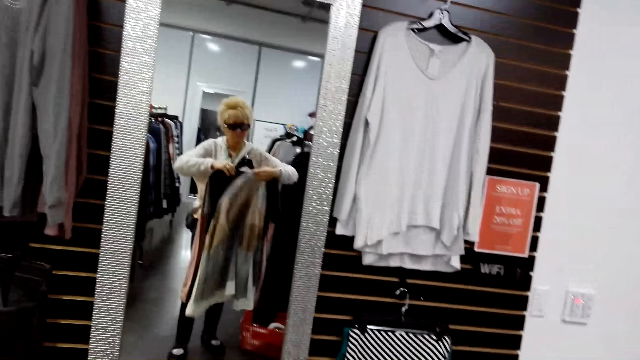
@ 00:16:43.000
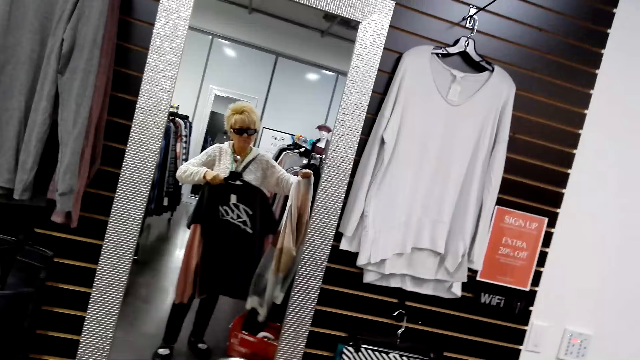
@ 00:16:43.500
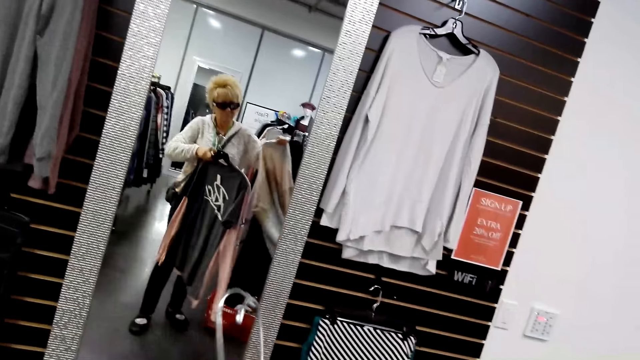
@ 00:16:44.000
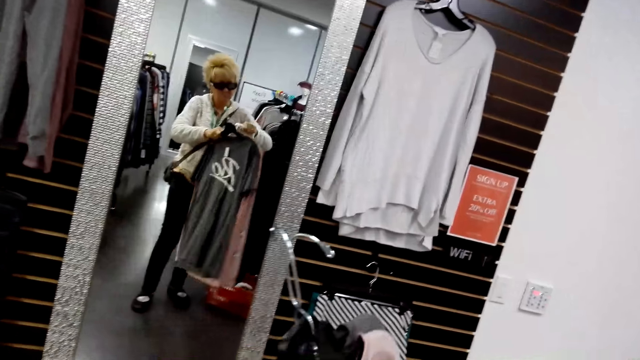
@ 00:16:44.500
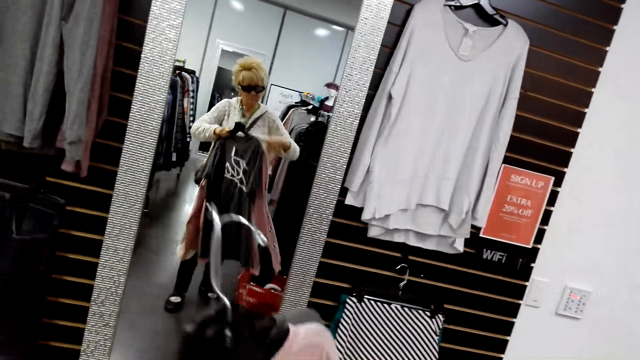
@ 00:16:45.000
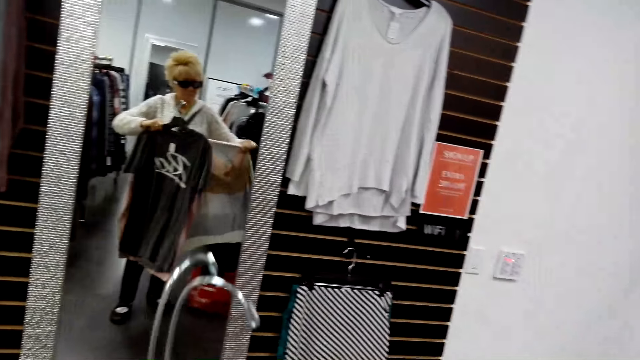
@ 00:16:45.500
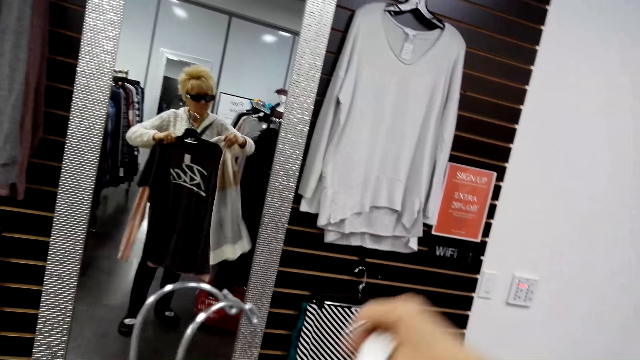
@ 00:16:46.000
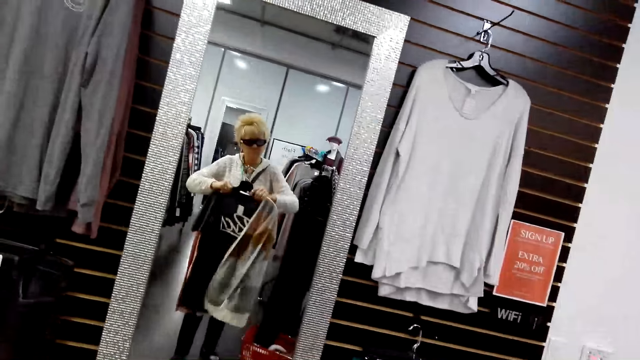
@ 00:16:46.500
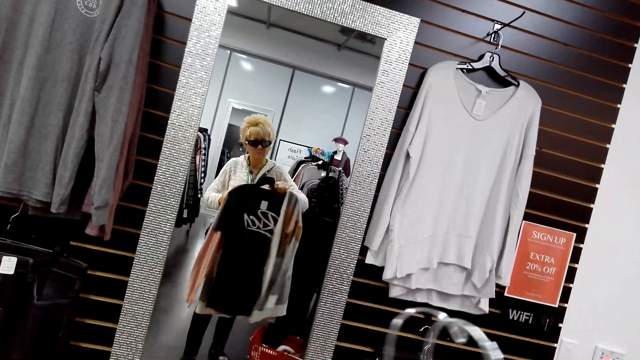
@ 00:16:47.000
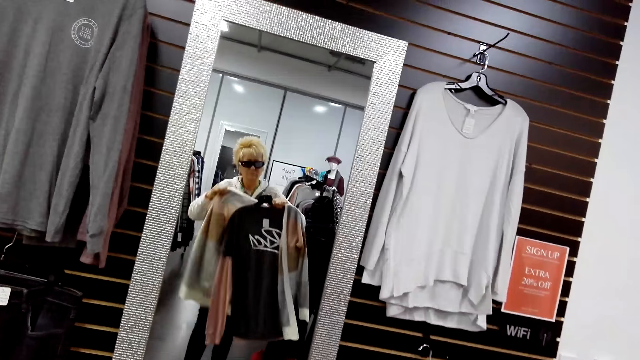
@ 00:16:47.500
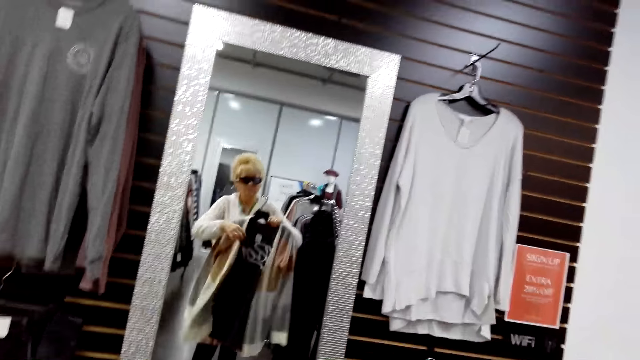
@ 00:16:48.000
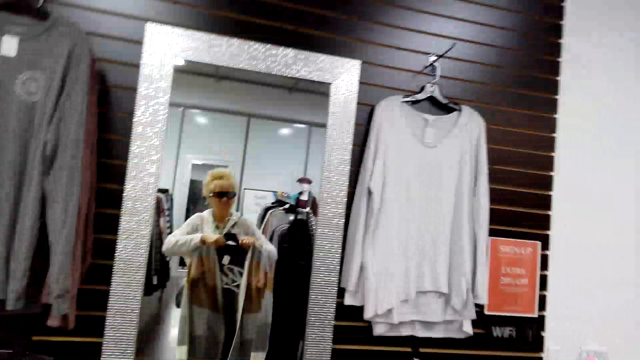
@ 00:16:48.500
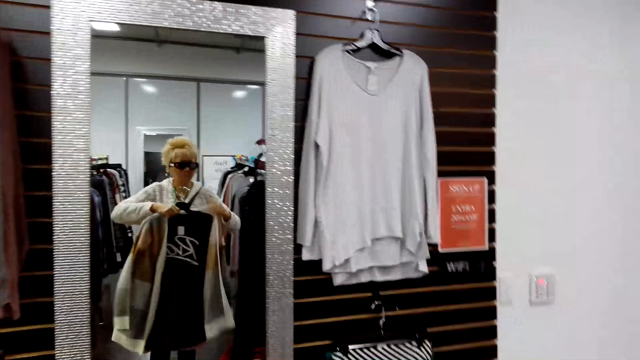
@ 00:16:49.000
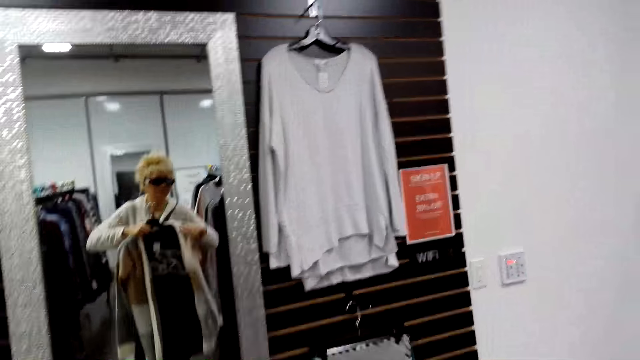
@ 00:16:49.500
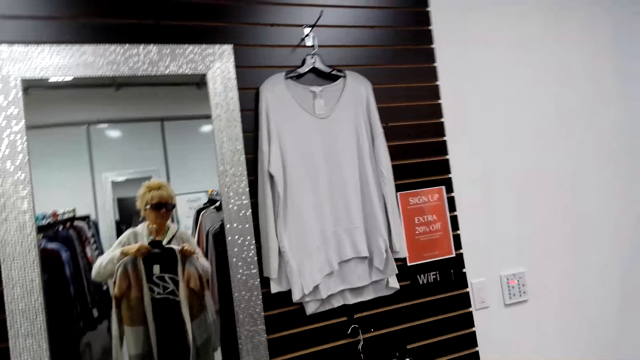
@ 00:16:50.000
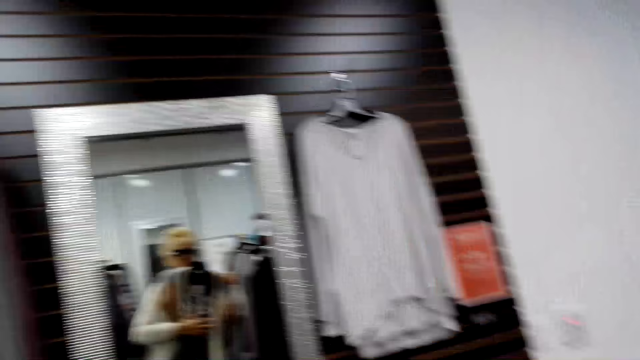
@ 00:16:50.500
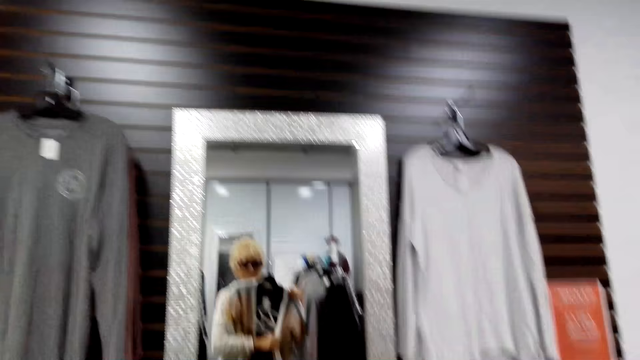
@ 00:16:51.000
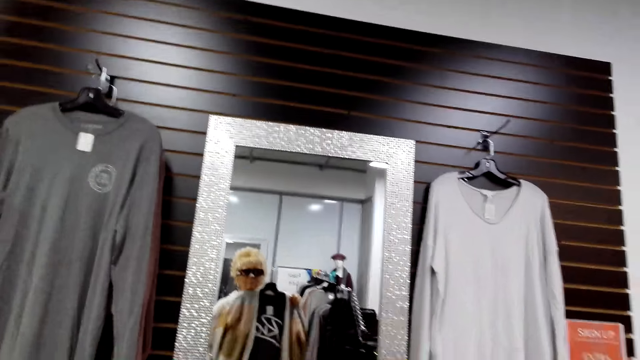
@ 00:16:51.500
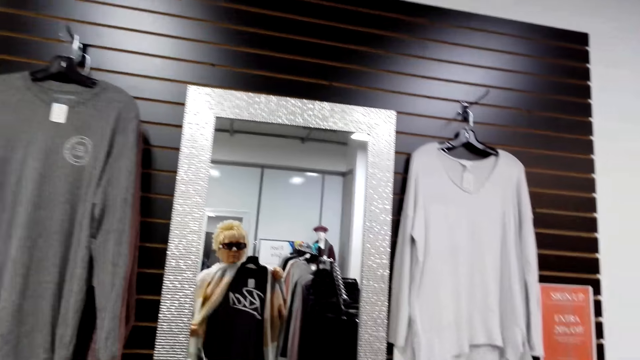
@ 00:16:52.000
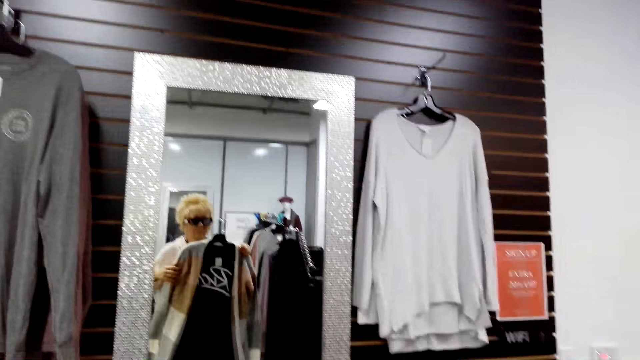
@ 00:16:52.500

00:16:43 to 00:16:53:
The camera wearer puts the sweater on the hanger.

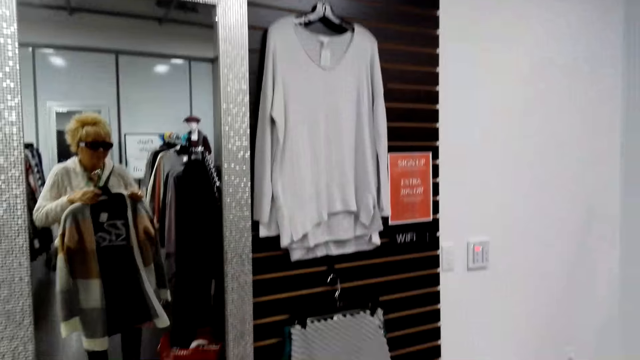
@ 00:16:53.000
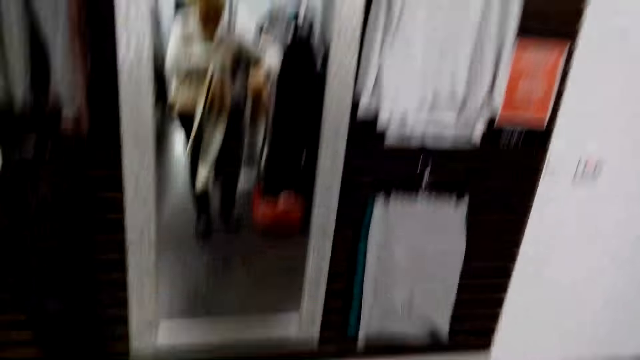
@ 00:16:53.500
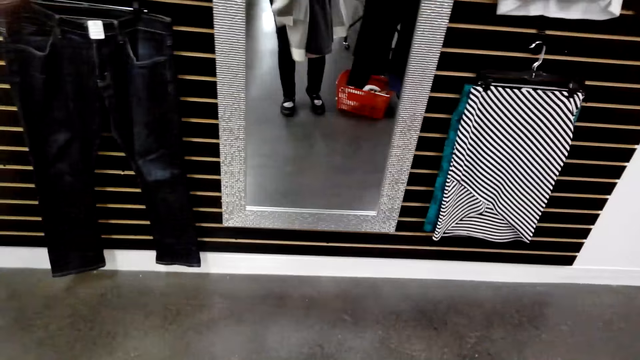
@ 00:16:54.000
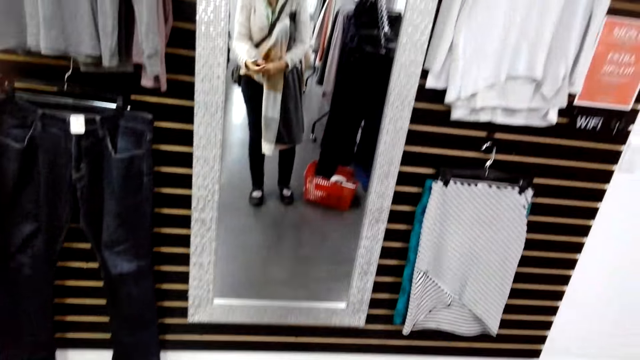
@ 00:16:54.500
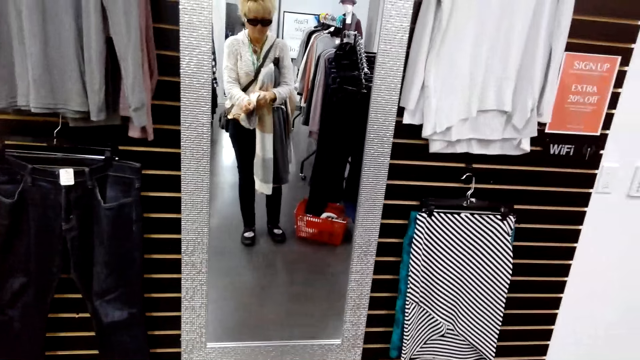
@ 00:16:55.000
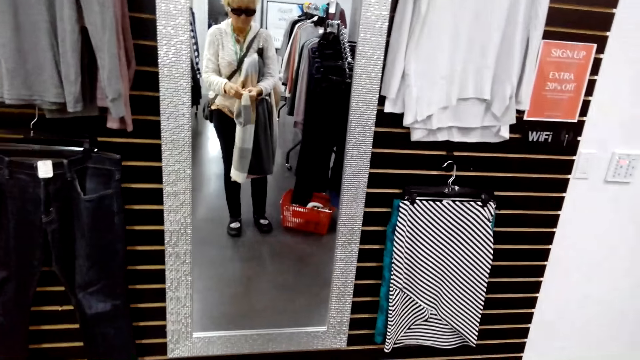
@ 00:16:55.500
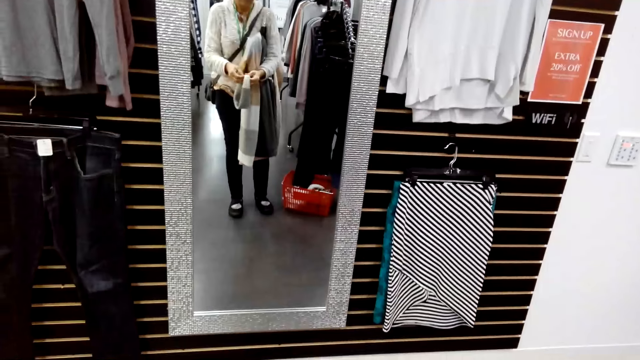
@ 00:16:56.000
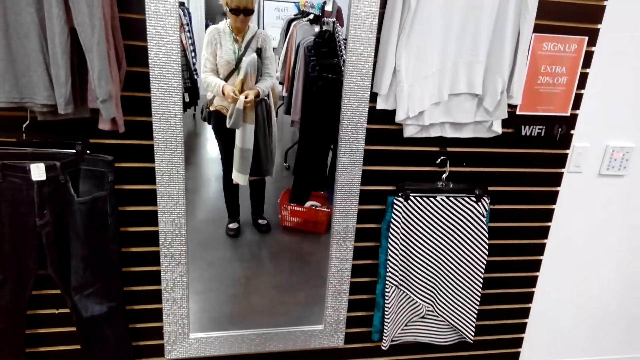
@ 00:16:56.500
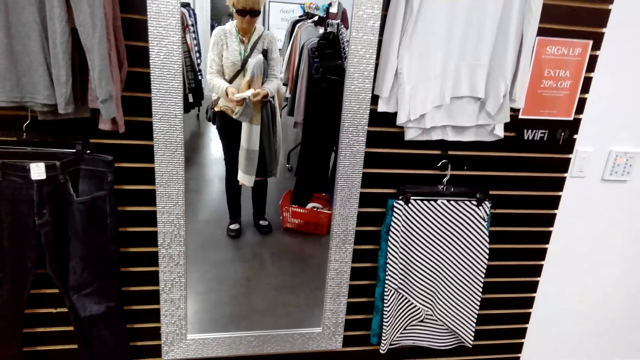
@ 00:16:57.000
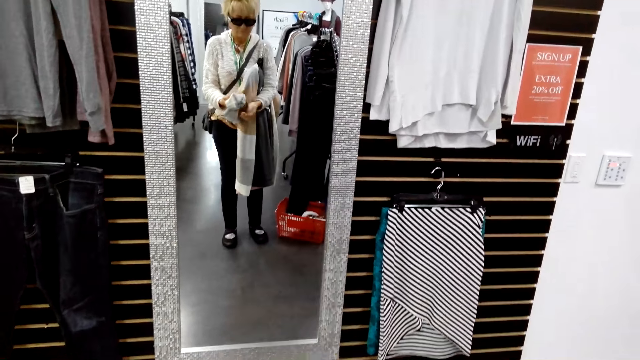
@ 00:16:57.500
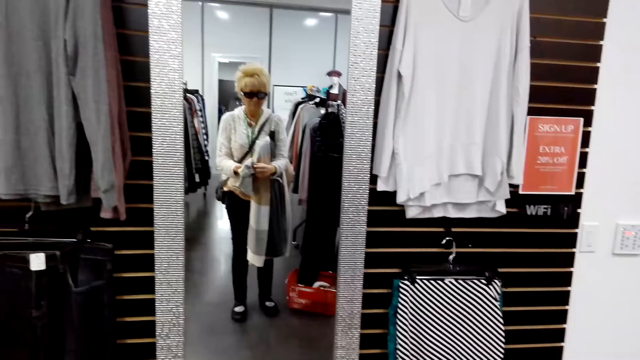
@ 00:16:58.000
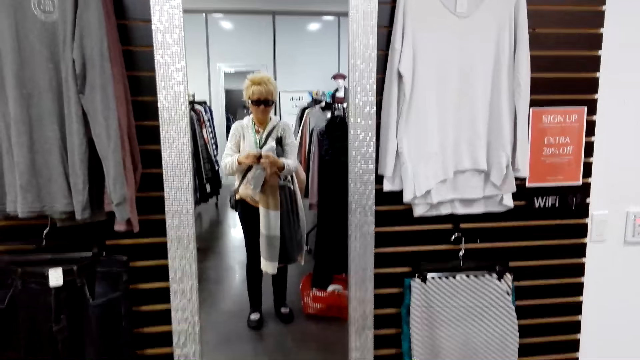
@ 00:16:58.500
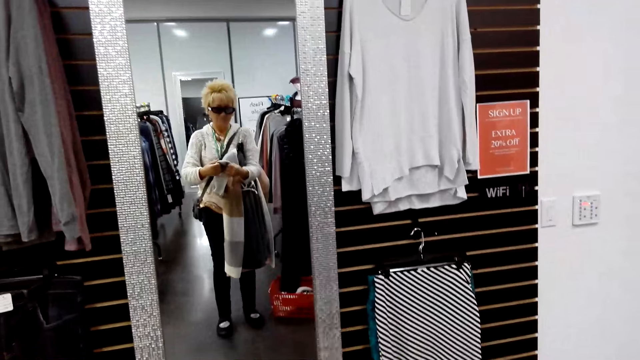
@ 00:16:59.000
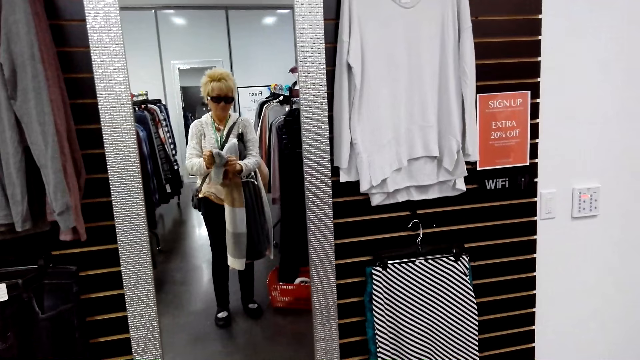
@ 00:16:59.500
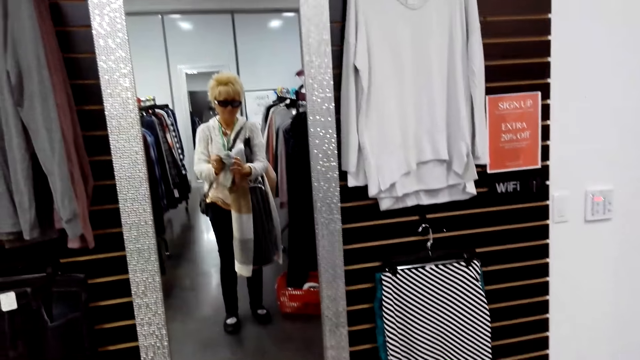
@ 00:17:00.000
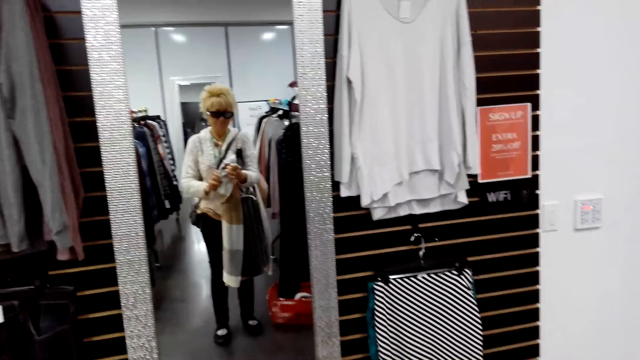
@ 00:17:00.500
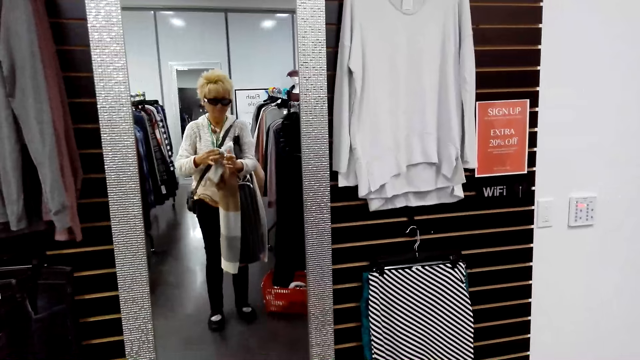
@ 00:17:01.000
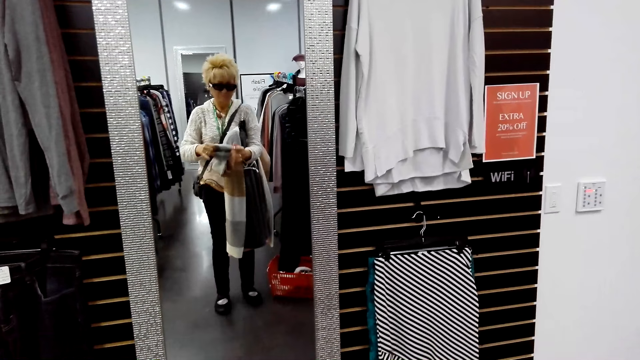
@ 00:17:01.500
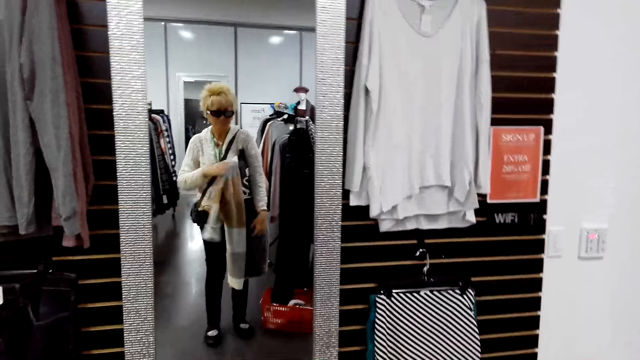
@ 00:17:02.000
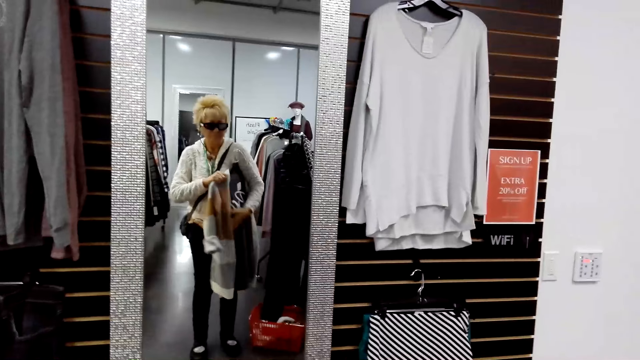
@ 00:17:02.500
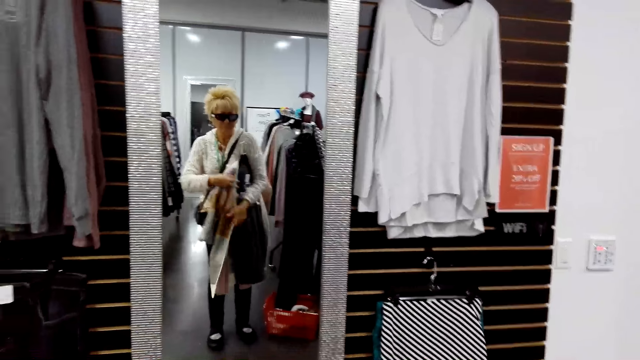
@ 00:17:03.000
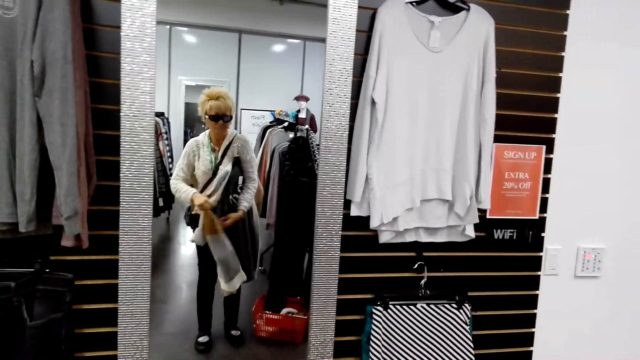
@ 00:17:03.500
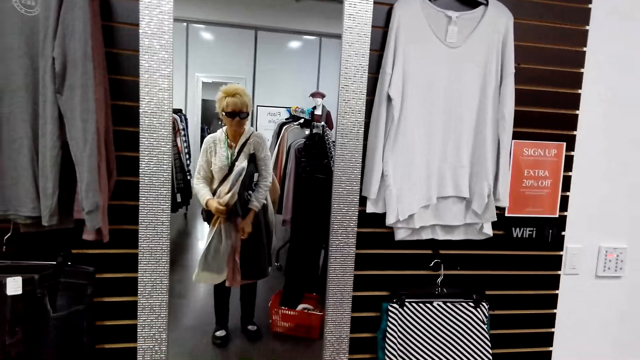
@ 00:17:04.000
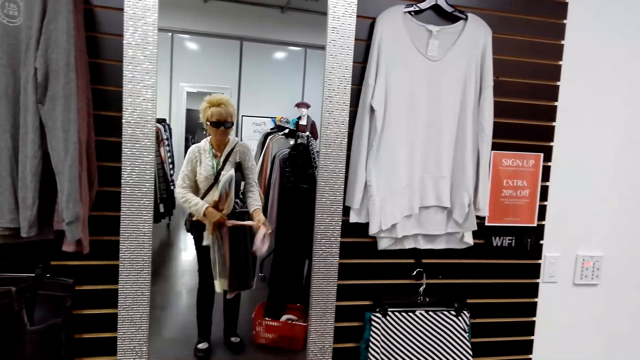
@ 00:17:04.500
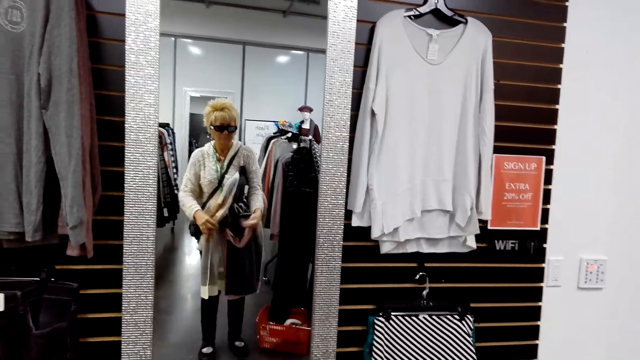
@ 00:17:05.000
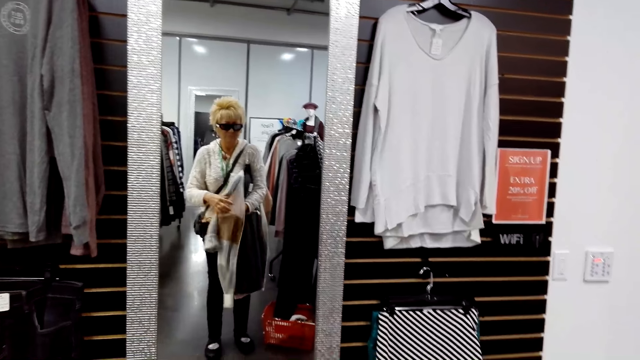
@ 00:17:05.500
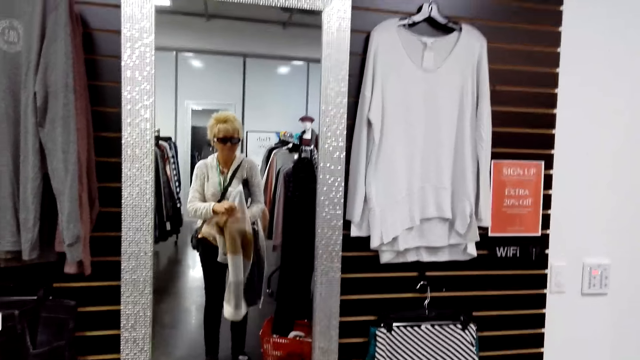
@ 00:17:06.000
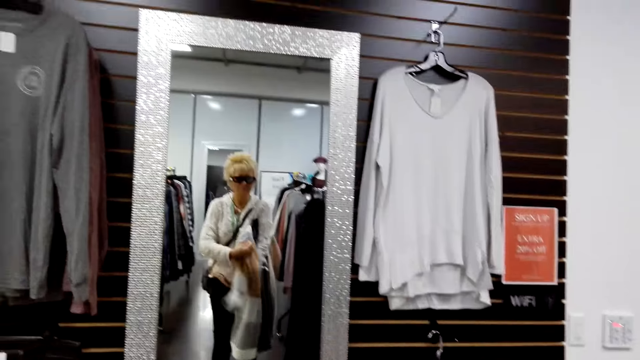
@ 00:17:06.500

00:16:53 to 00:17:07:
The camera wearer folds the sweater. They try out the clothes.
